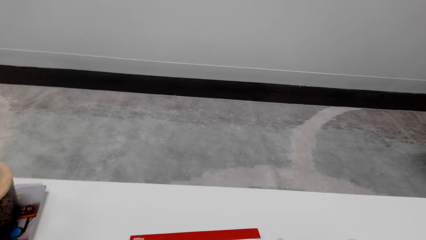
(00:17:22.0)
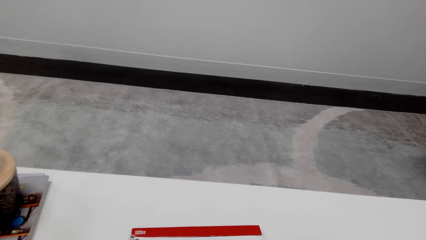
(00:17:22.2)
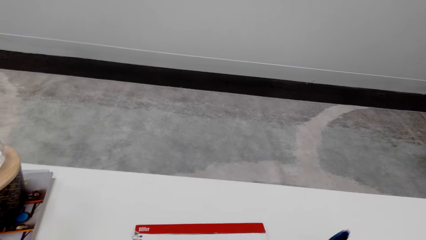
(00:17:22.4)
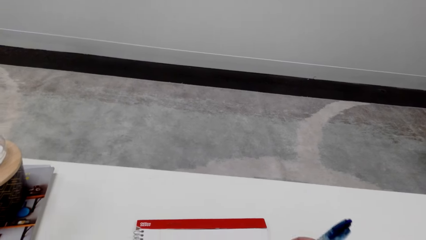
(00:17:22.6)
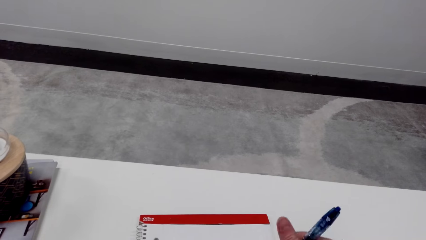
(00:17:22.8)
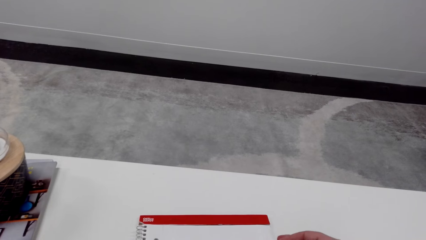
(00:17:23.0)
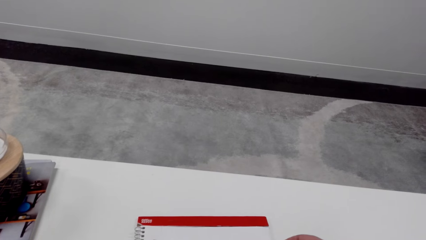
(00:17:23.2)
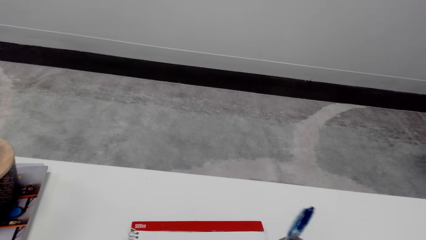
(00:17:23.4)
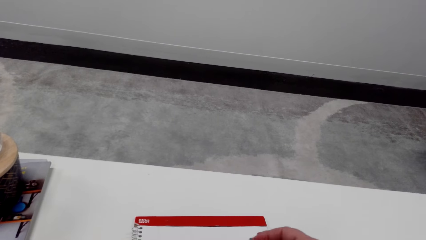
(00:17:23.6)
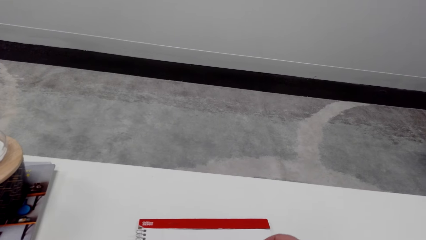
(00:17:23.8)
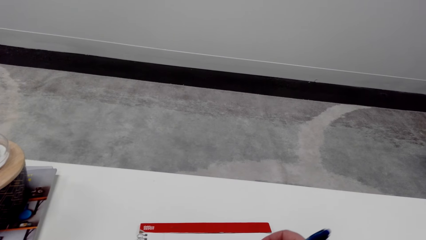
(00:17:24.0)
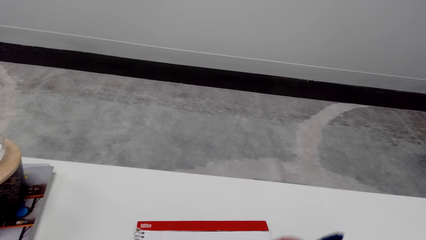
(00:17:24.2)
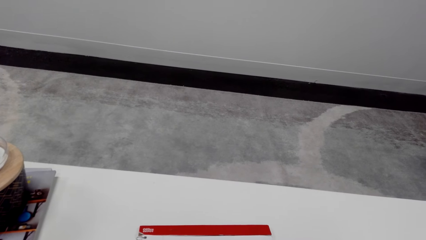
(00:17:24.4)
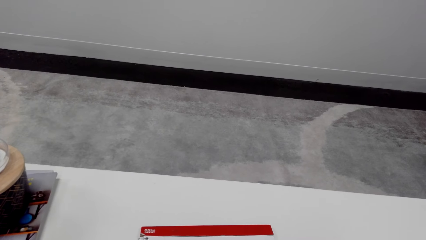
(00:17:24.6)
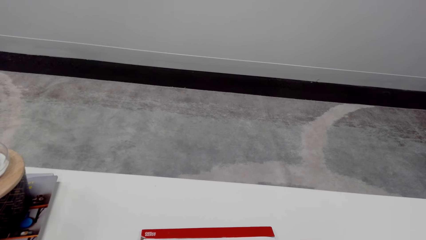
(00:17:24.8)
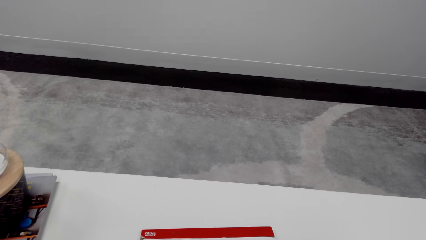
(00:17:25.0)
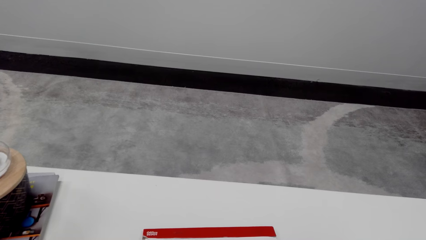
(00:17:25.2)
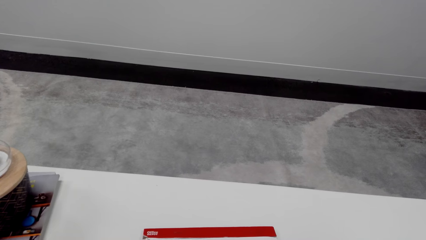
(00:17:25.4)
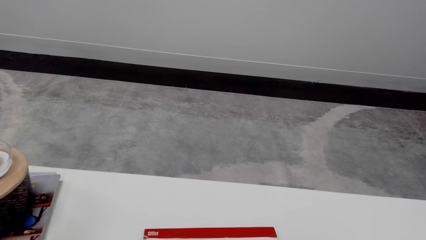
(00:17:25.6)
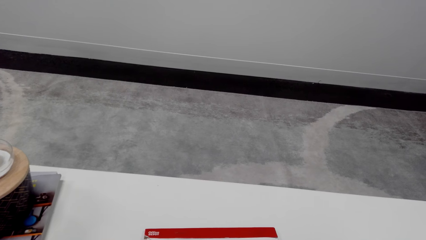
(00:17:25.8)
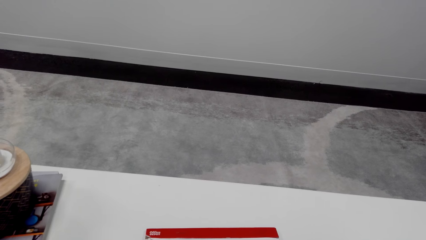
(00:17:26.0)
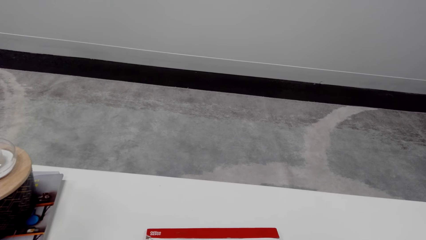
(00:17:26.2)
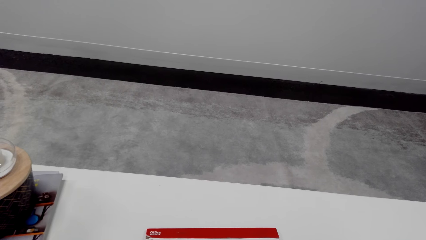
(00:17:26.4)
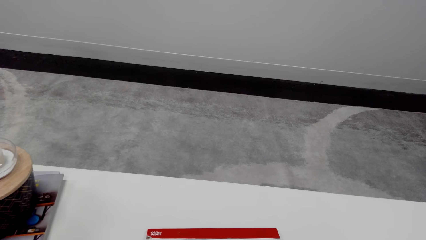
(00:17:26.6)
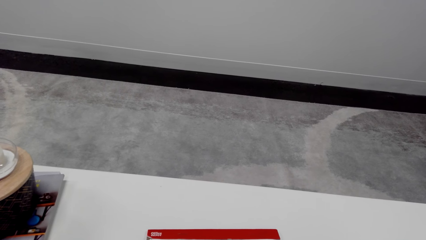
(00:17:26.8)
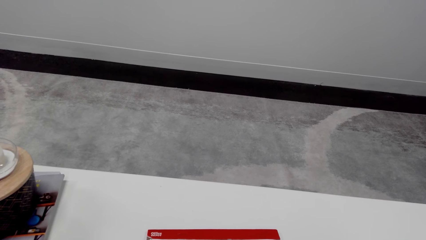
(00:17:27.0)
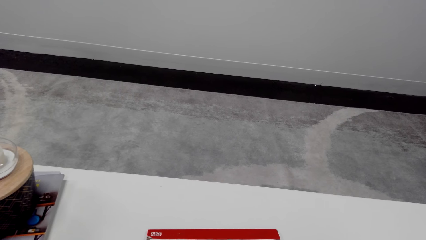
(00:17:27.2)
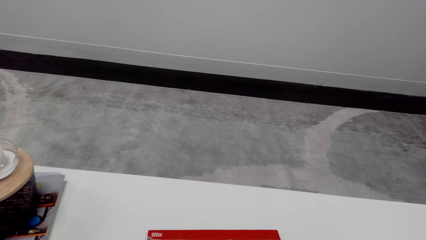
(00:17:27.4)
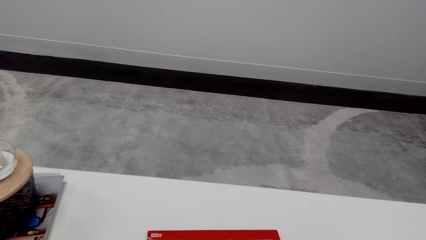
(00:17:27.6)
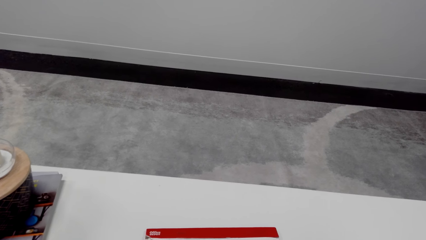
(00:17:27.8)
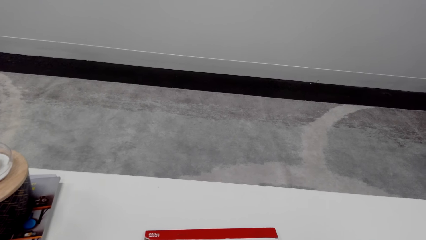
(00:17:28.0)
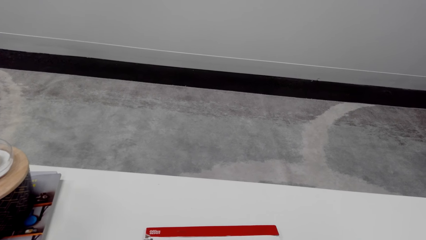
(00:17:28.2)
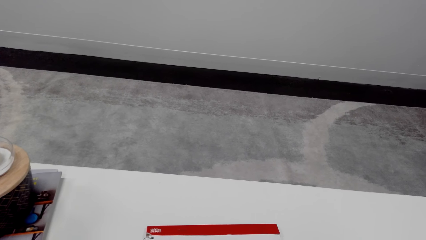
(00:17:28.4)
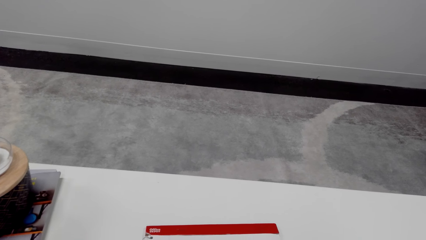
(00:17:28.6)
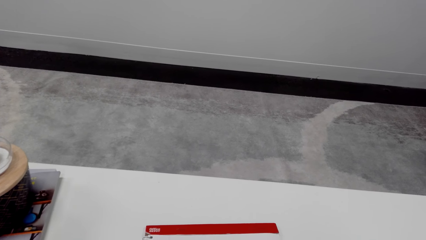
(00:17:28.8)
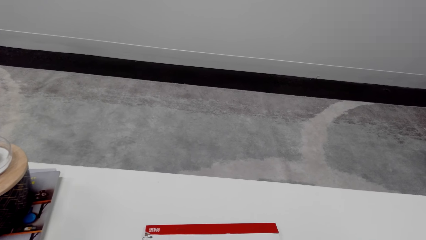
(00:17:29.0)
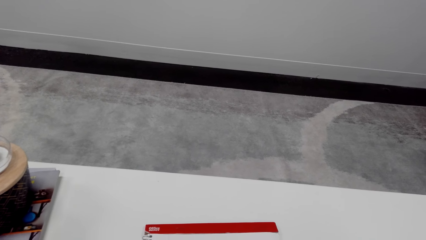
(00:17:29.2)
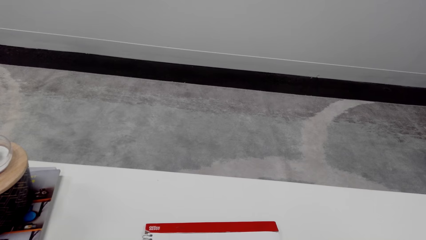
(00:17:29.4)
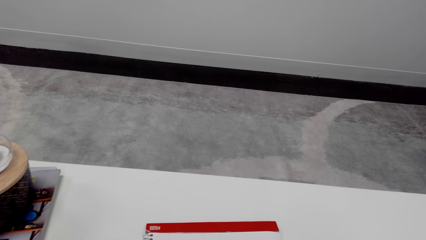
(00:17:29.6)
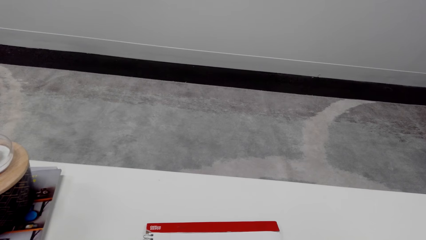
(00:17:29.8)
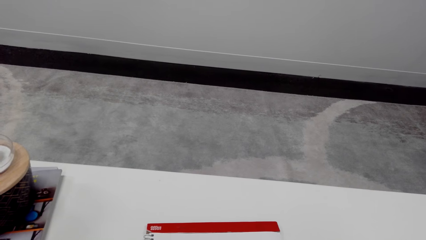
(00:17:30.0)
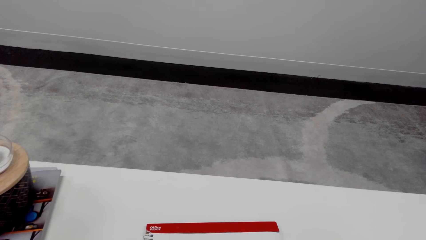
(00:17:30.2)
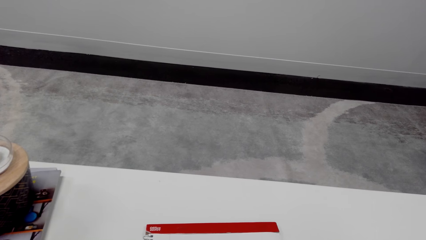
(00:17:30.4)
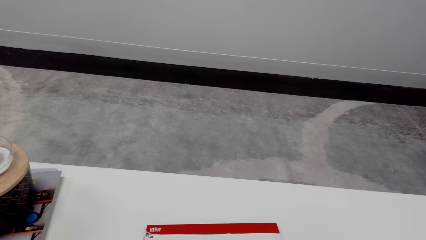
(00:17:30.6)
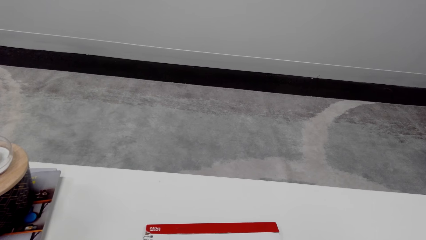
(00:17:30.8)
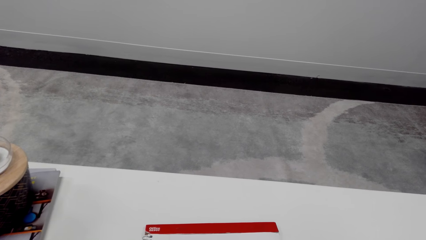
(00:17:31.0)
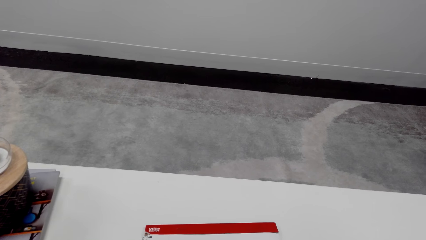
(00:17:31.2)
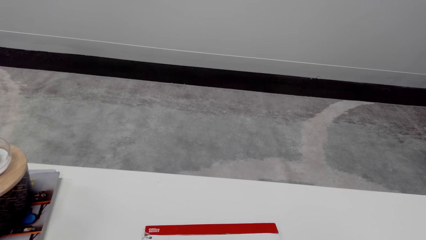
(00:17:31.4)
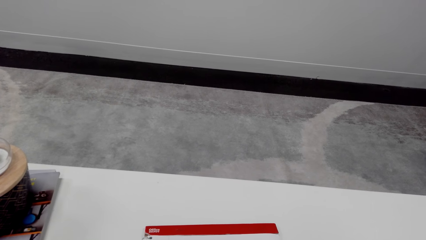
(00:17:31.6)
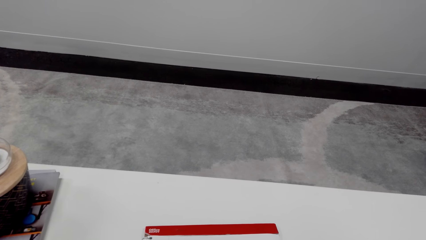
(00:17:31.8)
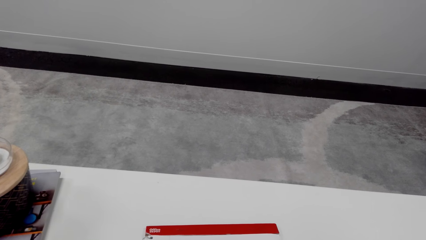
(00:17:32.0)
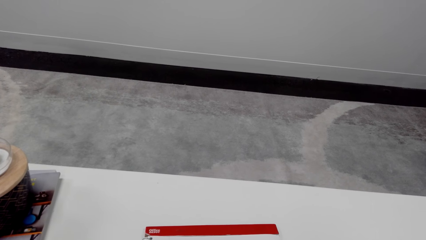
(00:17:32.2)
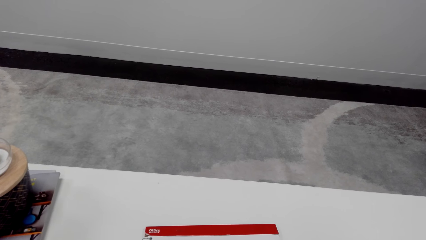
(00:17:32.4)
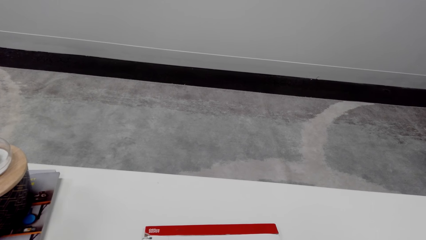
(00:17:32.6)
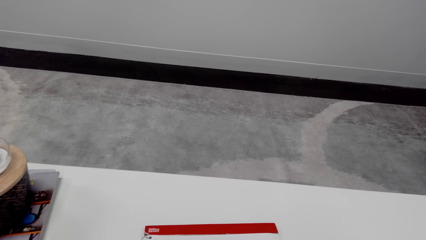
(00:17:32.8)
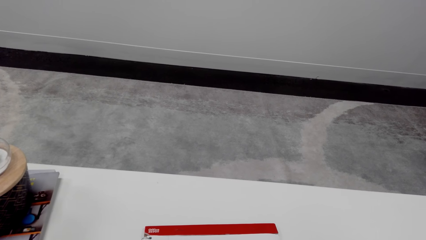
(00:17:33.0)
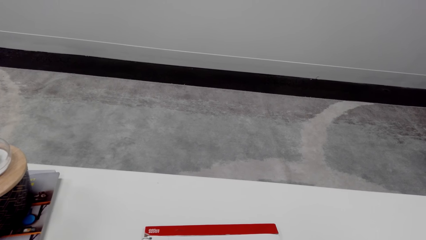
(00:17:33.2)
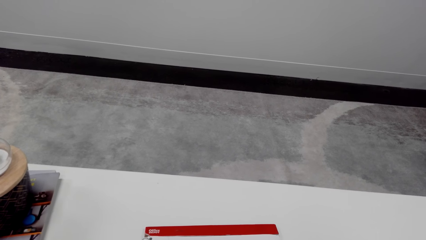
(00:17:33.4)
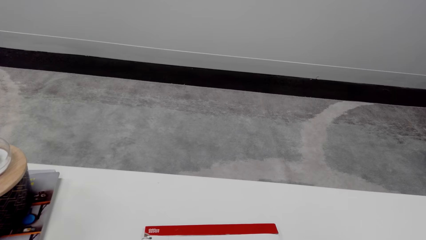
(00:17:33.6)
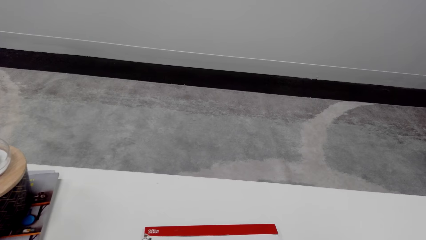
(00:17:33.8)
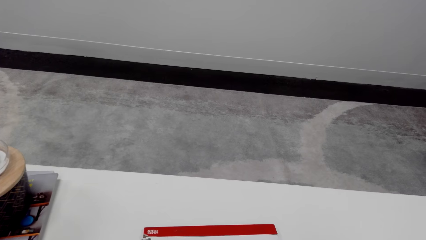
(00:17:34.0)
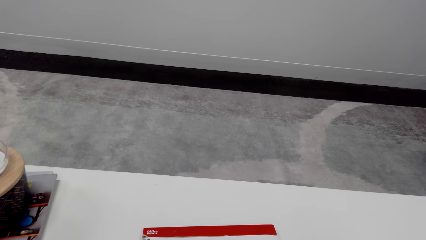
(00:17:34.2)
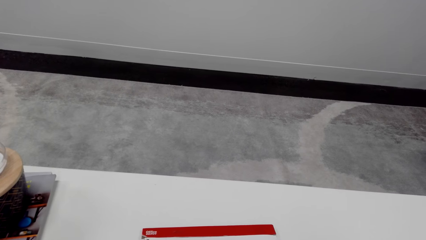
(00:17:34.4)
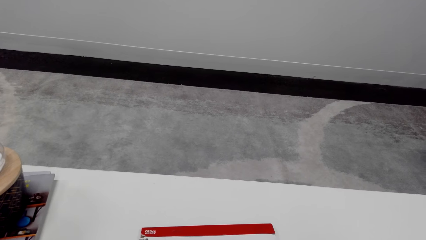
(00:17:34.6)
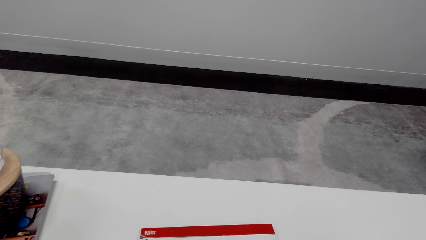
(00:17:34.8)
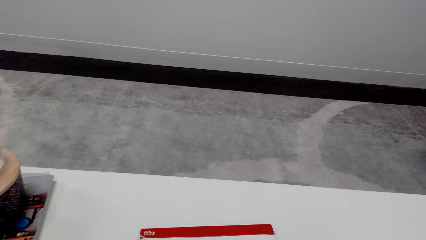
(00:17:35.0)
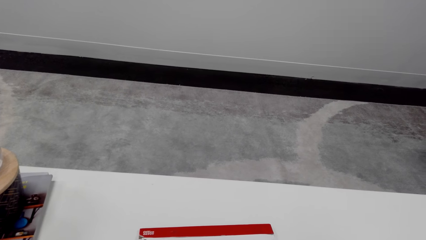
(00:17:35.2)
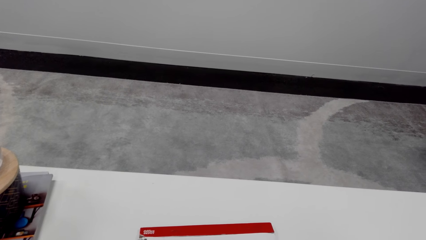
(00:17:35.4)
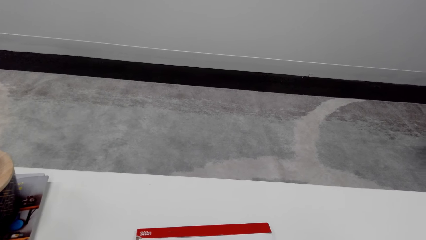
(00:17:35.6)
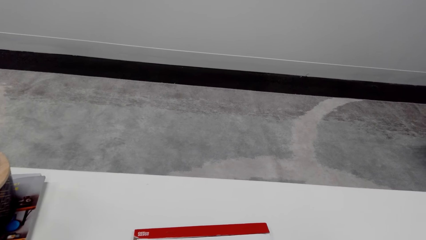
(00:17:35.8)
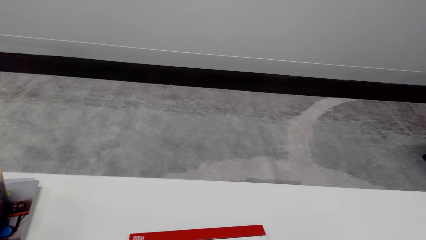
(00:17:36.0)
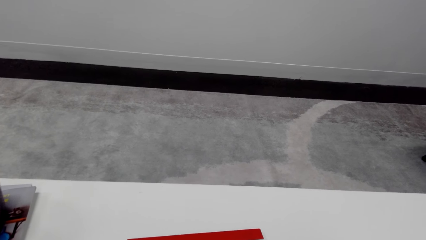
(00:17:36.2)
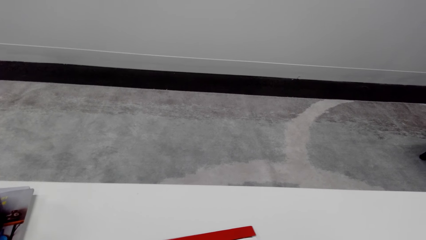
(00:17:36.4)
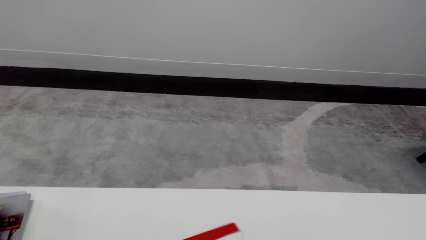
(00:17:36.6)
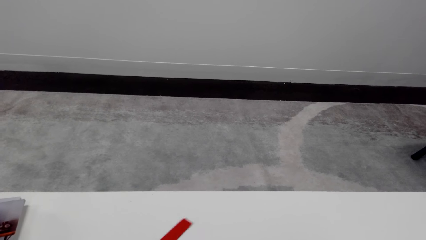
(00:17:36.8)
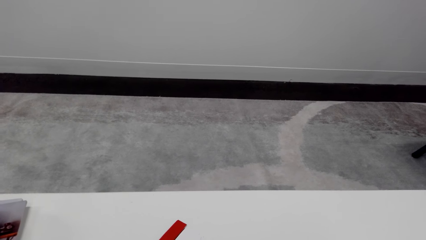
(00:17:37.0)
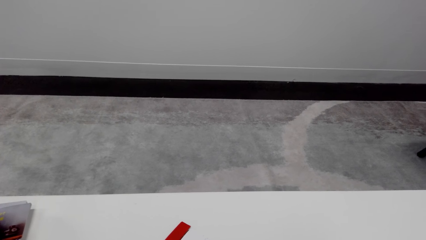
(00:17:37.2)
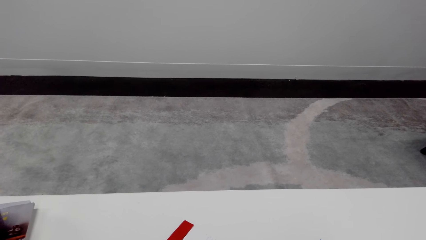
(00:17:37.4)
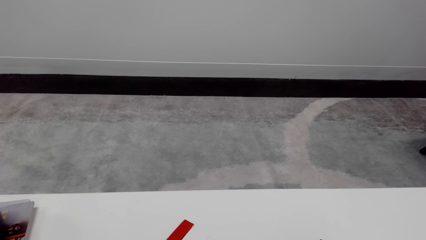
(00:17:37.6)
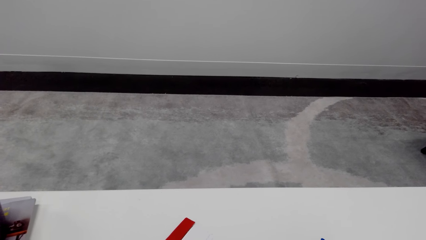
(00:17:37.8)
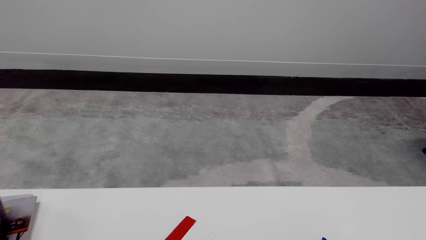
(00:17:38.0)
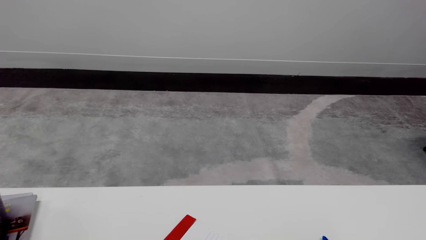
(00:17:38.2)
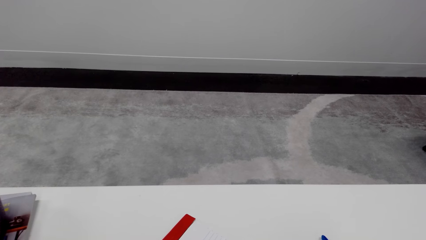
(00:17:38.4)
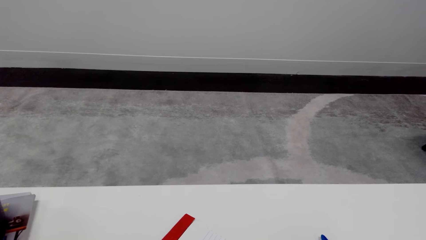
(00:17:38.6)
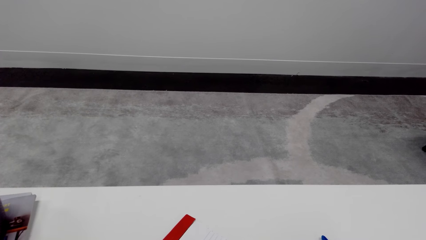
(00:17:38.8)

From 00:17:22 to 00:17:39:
The camera wearer draws on a book with a pen. They look around a room. They adjust the book on the table.
